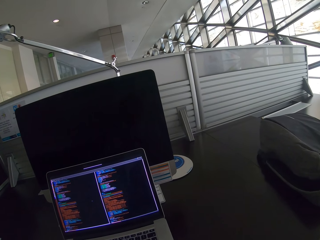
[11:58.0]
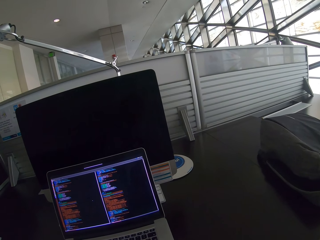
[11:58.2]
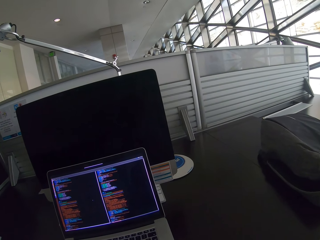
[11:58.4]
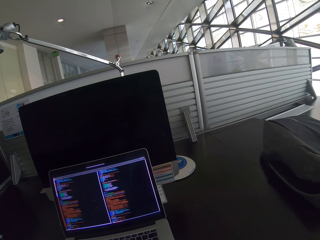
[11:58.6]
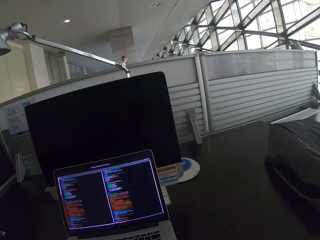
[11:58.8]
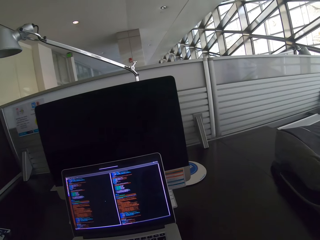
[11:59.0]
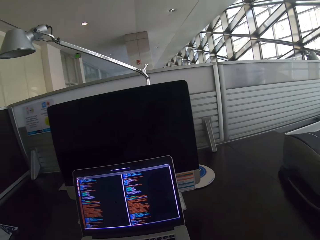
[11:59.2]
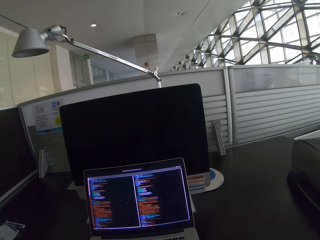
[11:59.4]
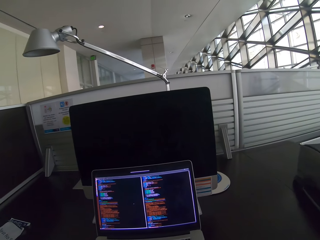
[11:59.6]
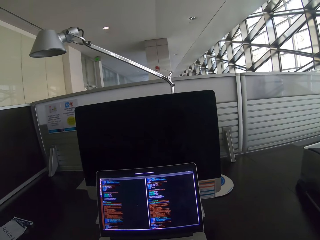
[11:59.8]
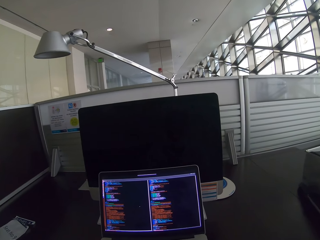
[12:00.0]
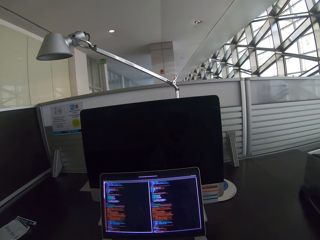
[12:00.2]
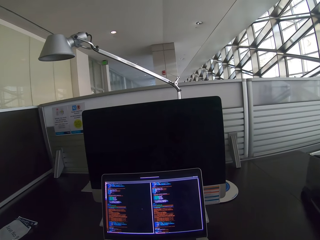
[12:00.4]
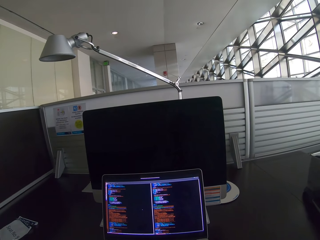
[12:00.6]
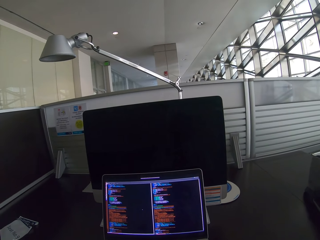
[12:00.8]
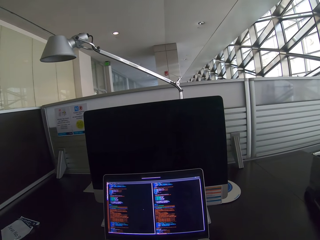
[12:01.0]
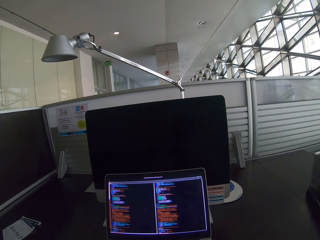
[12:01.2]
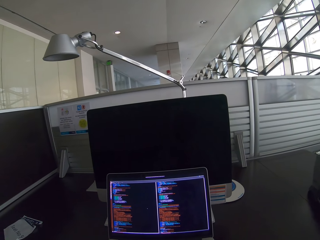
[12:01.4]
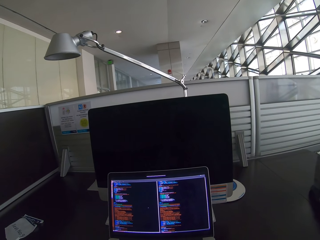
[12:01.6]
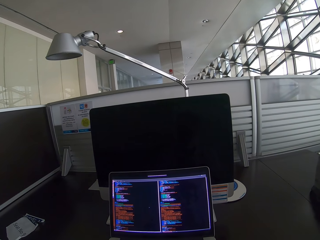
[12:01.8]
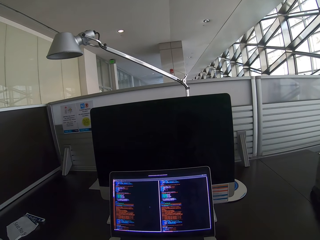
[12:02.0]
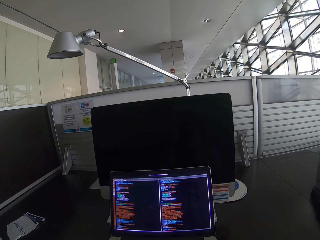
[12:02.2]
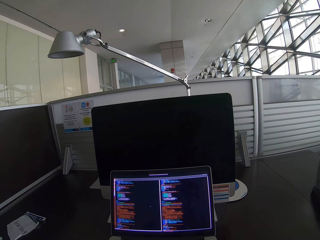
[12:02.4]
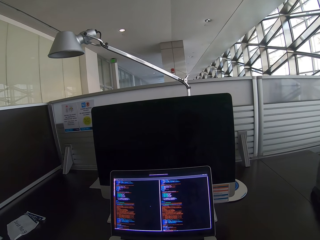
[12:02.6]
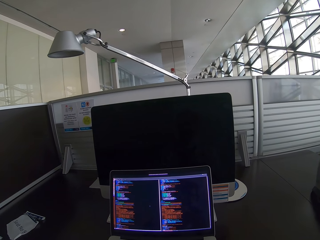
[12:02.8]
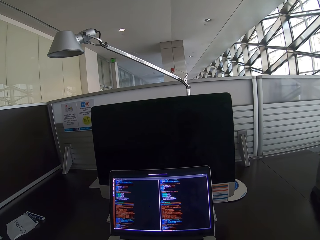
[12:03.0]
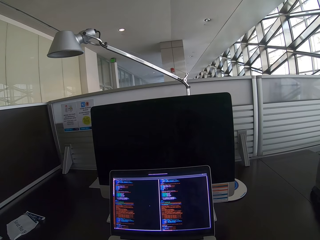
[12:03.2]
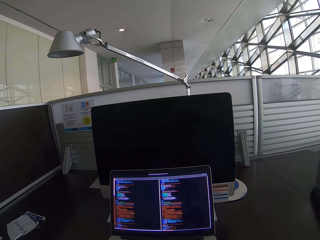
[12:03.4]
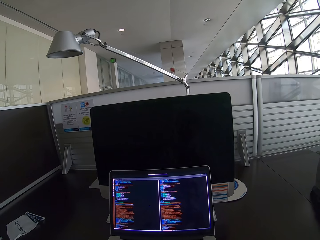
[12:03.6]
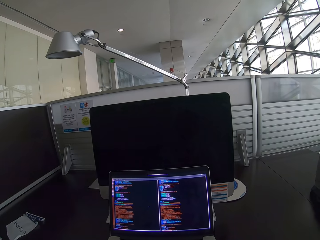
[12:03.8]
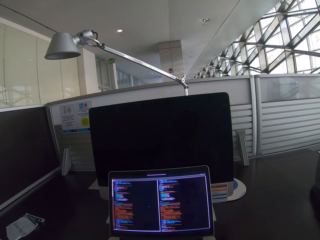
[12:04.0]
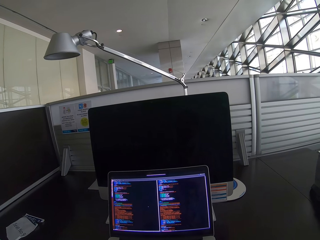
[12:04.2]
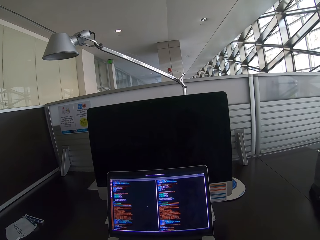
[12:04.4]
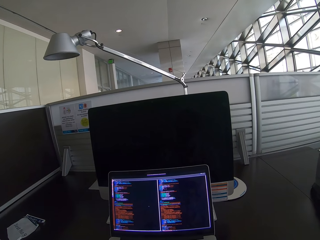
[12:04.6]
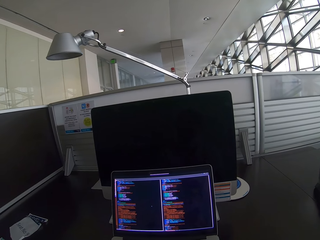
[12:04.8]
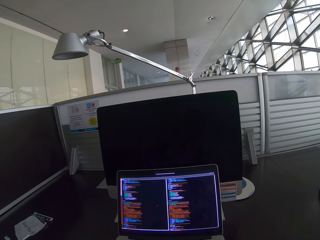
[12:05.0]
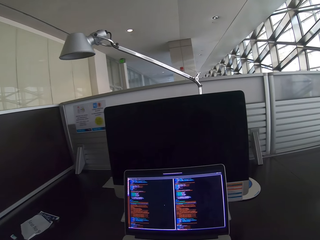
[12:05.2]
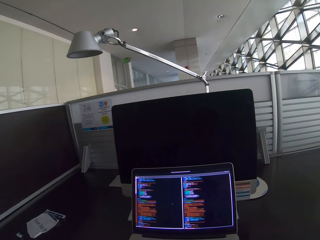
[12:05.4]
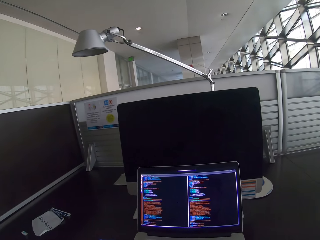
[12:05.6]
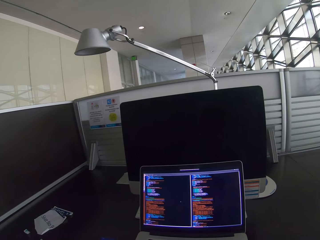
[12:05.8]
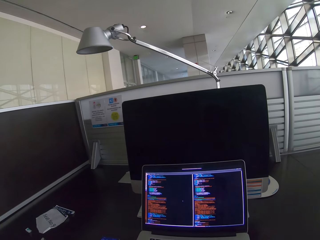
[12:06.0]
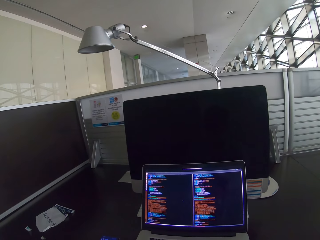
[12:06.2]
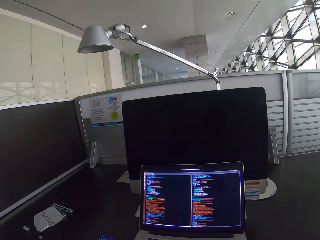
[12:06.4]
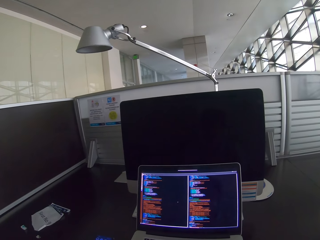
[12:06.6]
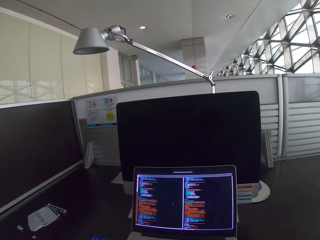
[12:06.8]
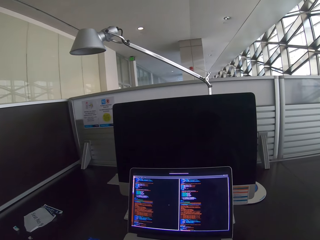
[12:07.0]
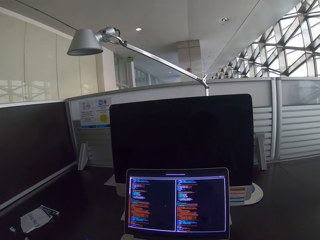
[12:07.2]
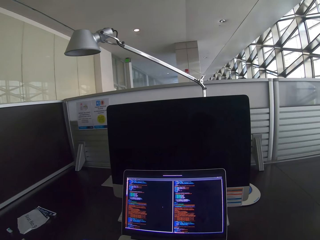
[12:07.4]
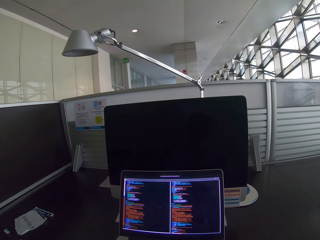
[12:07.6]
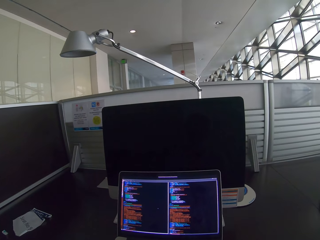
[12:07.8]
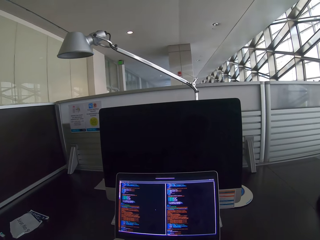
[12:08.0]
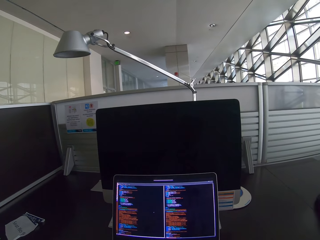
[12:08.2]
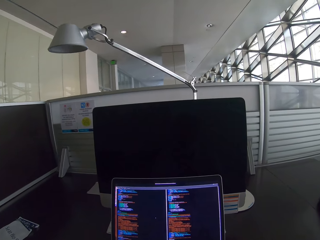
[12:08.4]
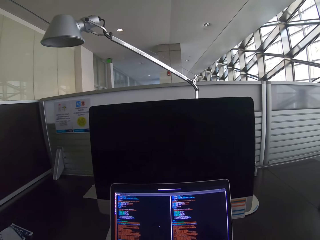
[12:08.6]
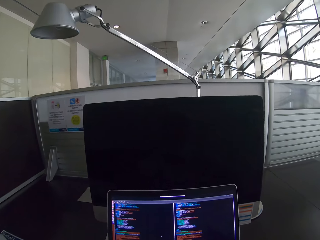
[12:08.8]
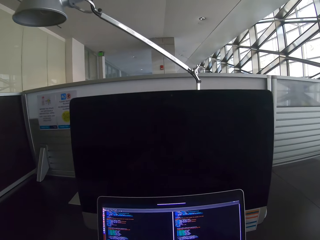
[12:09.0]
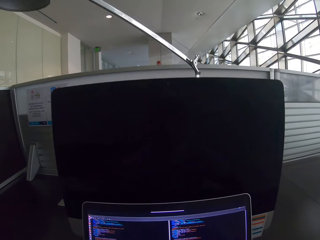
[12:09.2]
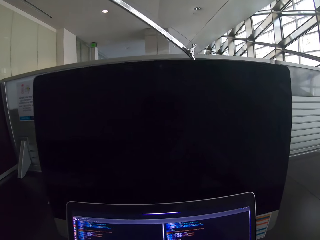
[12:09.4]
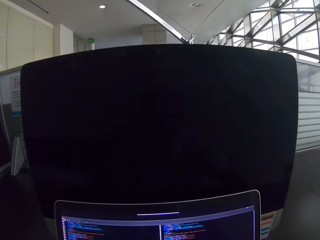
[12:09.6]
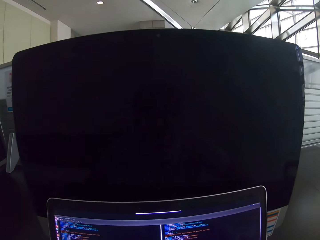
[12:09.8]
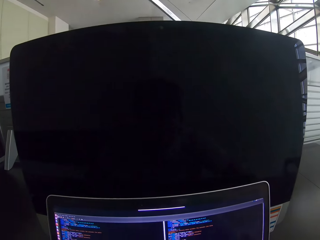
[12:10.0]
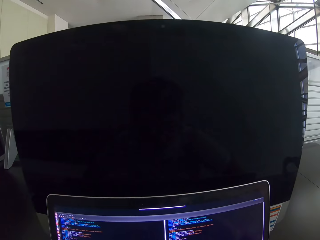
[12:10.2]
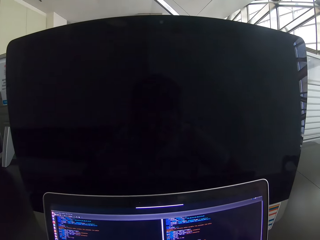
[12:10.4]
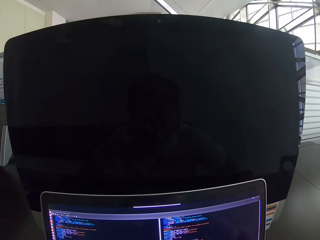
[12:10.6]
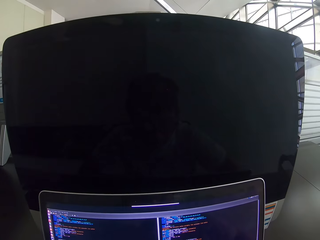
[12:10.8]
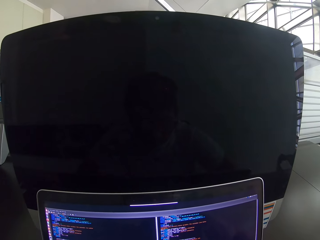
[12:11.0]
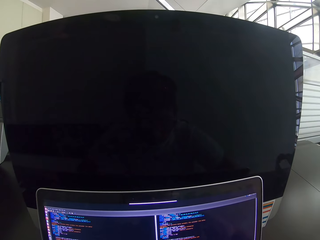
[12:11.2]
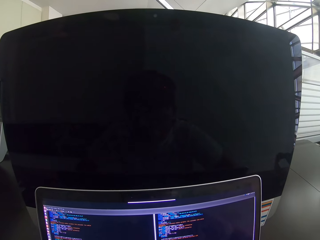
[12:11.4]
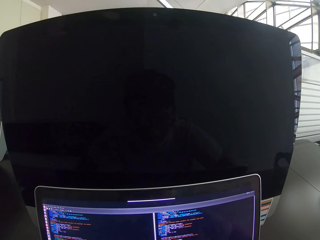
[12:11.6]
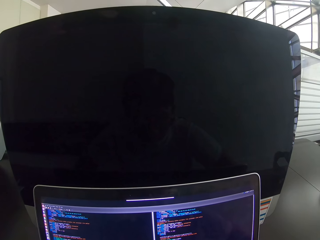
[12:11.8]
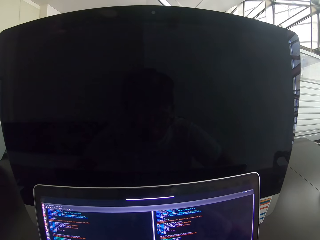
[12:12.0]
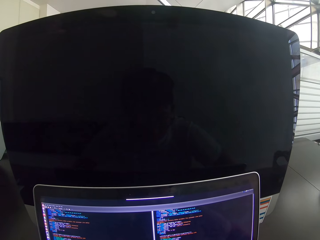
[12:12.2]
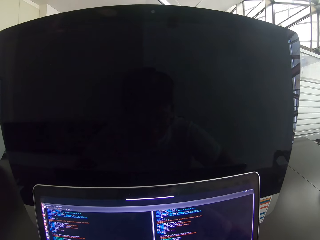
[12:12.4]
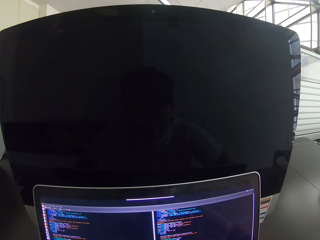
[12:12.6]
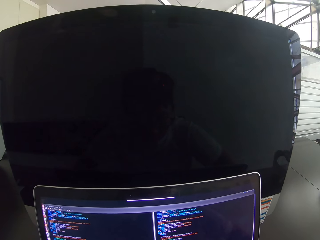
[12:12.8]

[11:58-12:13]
The camera wearer moves closer to a laptop. They stare at the laptop.

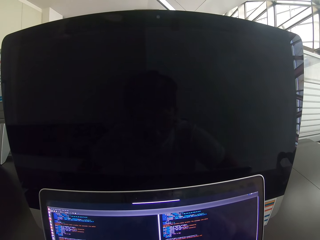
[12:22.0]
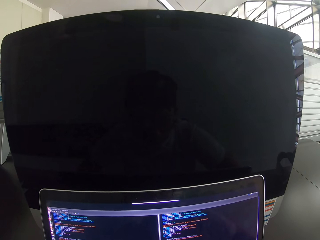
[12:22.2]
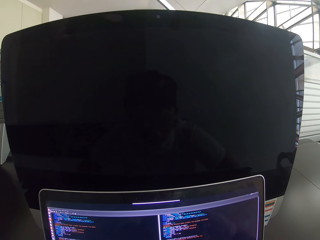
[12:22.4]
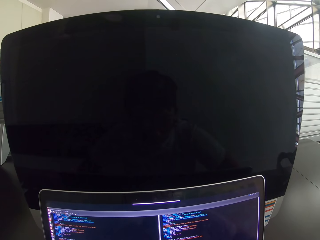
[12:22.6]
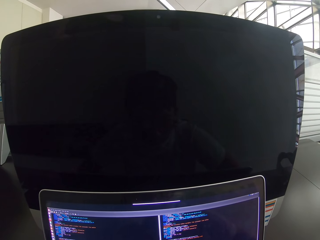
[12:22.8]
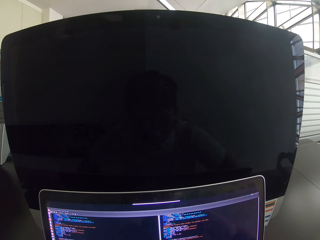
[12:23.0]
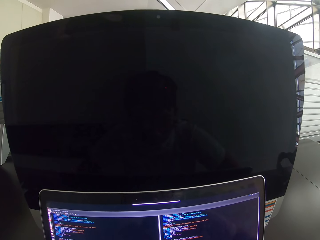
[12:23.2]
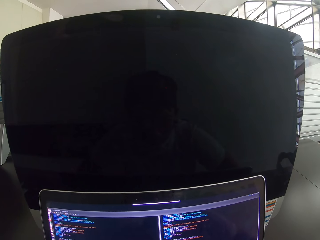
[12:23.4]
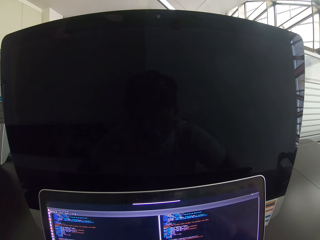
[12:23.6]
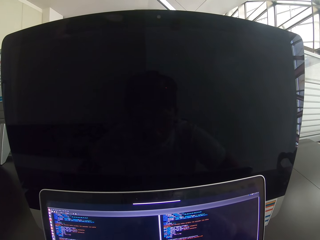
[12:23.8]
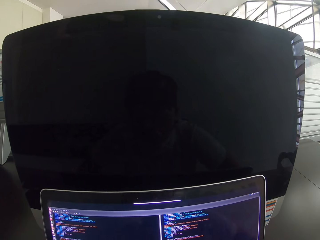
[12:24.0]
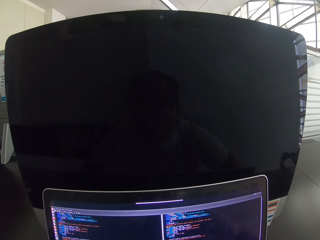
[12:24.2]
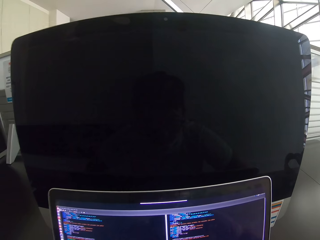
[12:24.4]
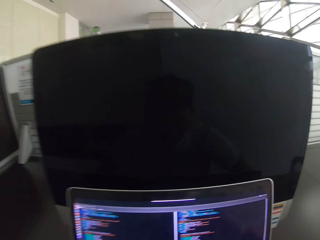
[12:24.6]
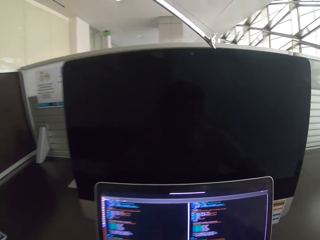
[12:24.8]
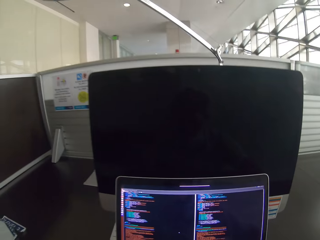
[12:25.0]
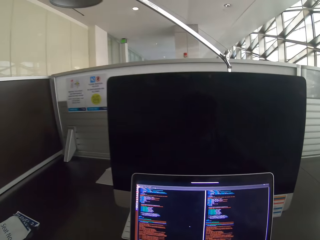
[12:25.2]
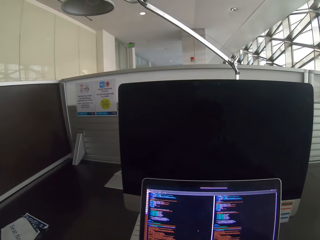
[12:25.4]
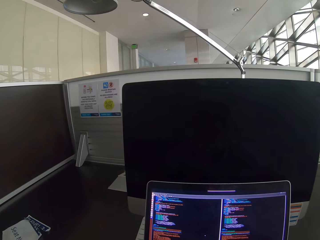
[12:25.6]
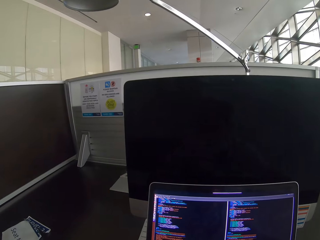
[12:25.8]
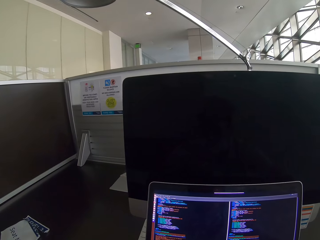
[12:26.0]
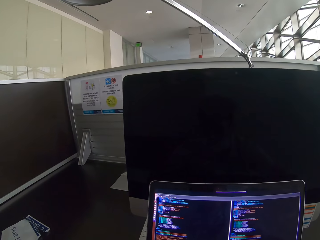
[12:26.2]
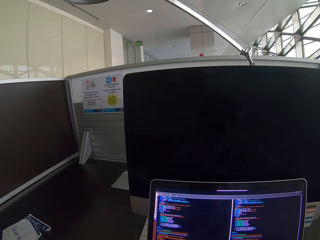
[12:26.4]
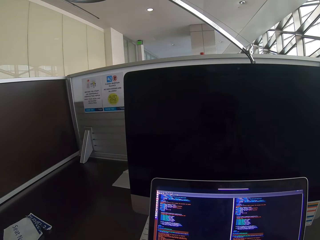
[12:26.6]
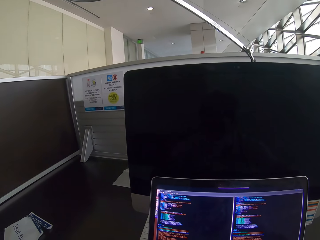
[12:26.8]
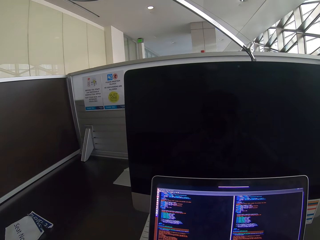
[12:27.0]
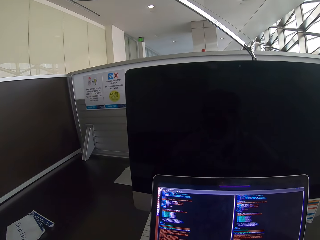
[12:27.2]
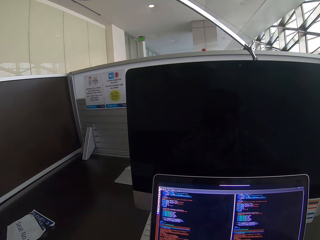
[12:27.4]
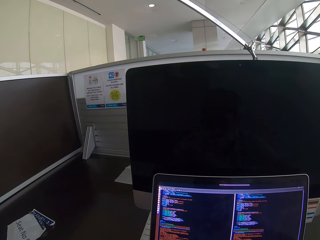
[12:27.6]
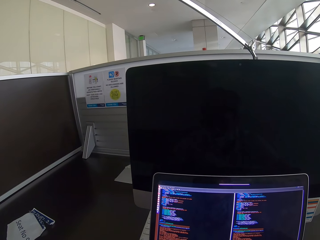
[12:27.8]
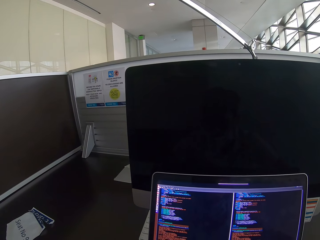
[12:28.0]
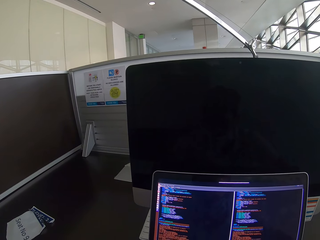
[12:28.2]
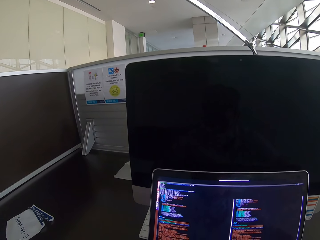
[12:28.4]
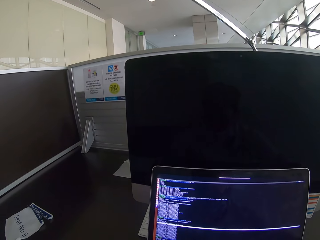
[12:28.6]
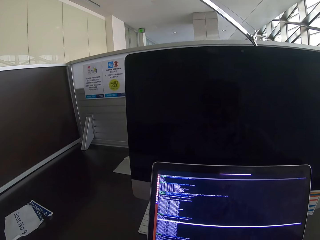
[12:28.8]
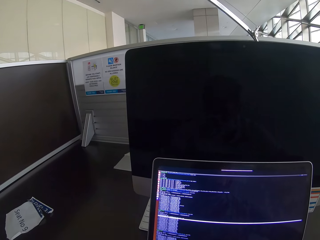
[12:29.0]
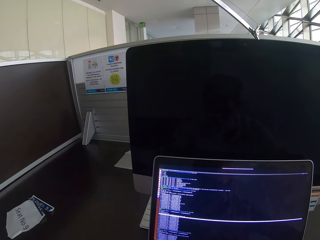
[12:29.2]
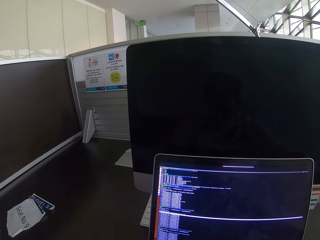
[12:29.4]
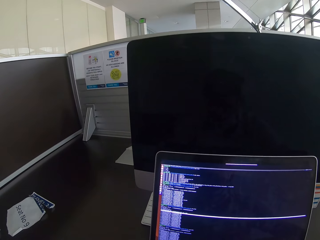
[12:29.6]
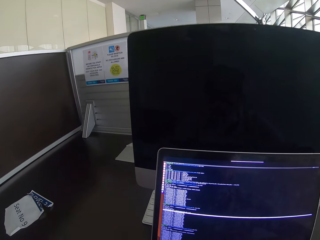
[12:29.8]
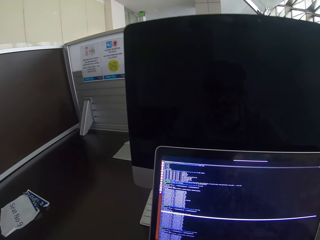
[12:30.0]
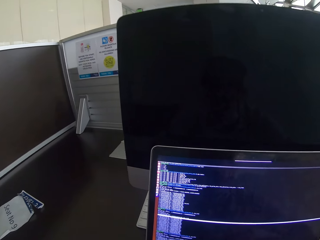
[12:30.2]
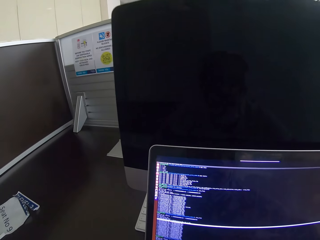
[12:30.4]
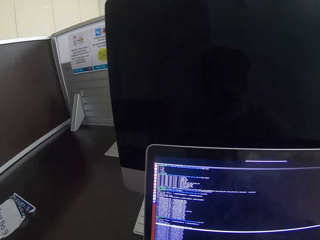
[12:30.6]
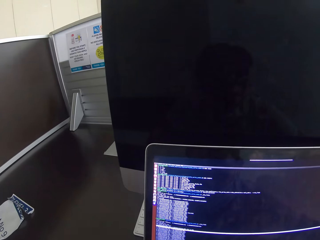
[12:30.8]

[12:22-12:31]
The camera wearer moves back from the laptop. They move closer to the laptop.
